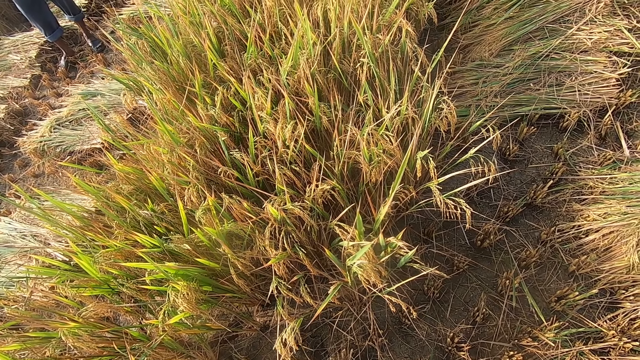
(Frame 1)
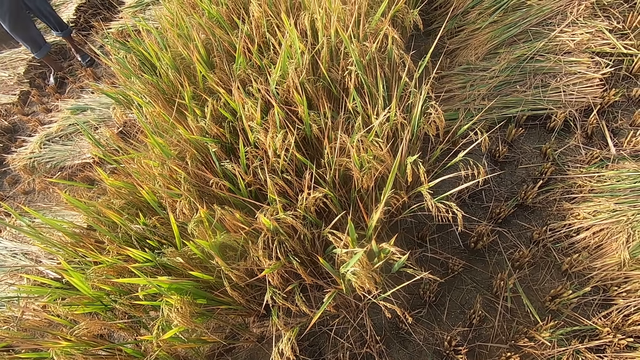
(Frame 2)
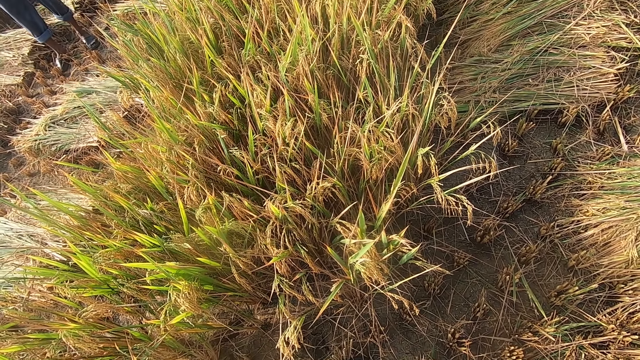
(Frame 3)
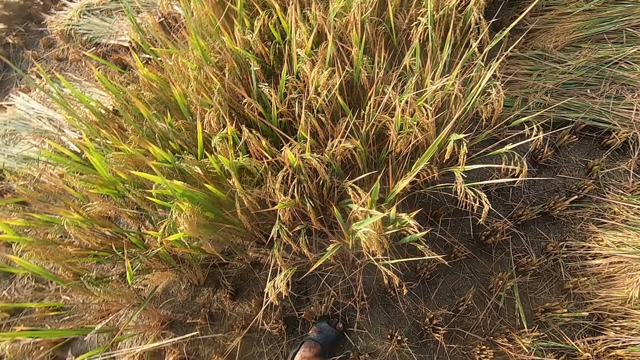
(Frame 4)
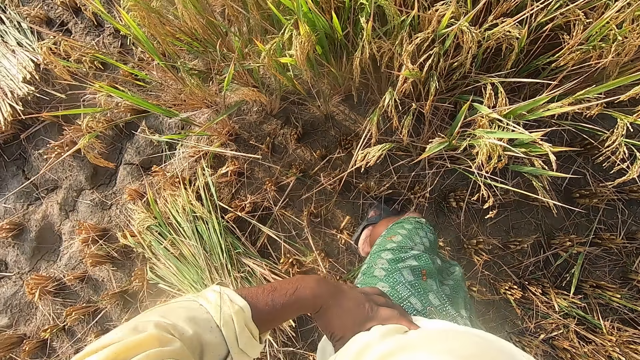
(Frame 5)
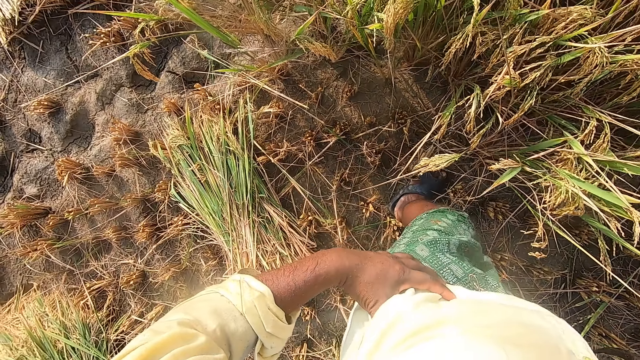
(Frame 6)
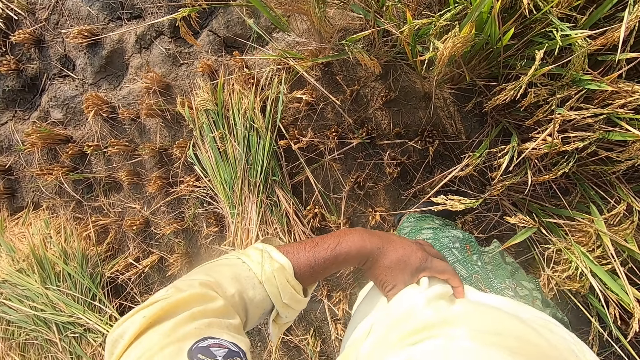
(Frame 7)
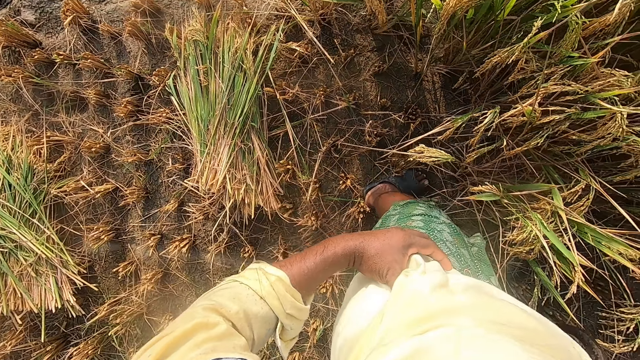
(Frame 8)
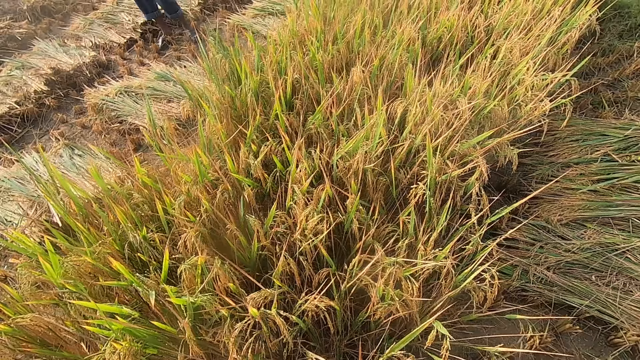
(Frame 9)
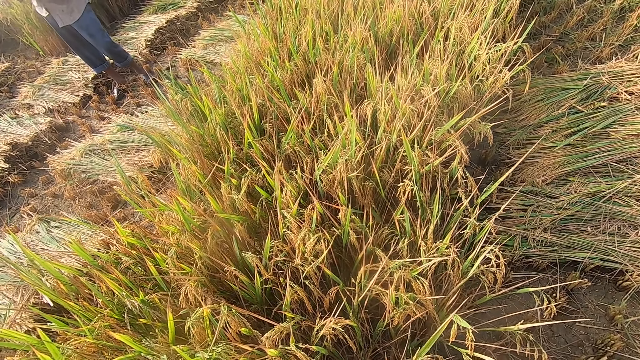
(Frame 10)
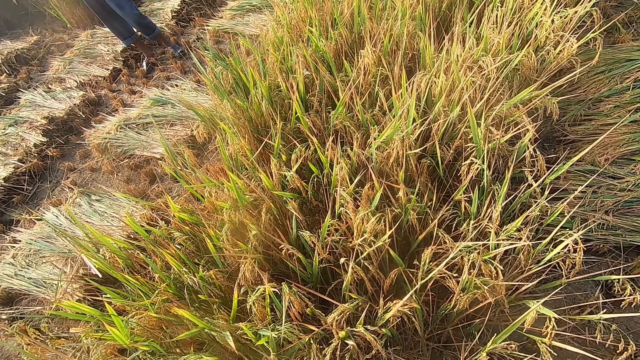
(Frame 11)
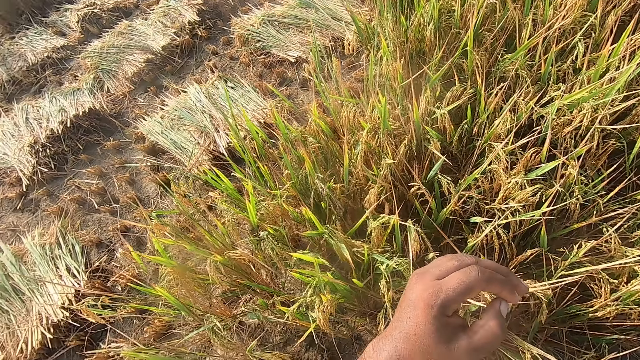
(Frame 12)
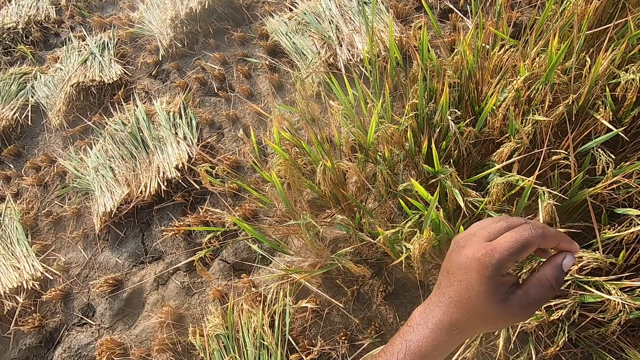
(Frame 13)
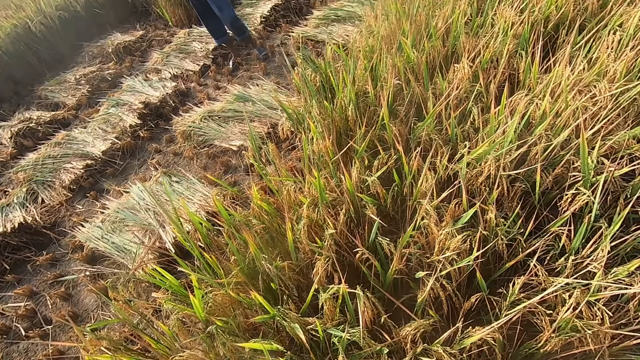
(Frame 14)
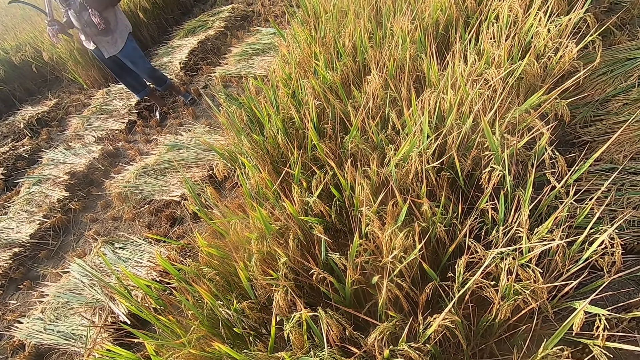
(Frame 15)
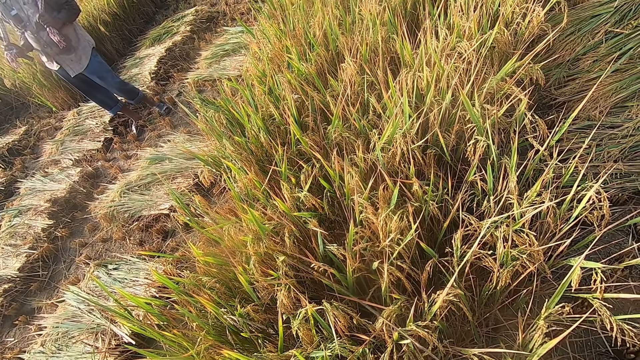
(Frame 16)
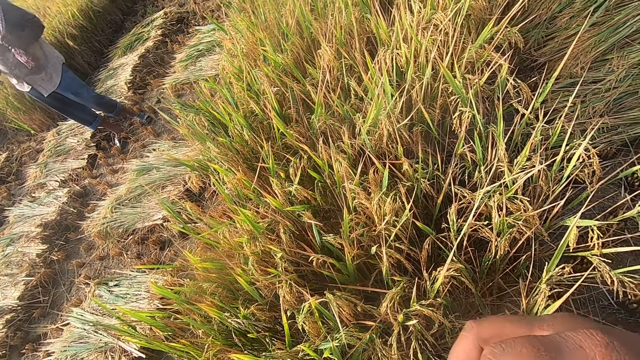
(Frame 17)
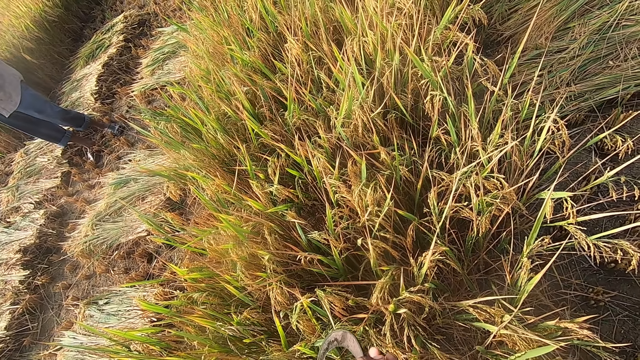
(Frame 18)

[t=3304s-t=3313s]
The camera wearer holds the waist using the left hand.

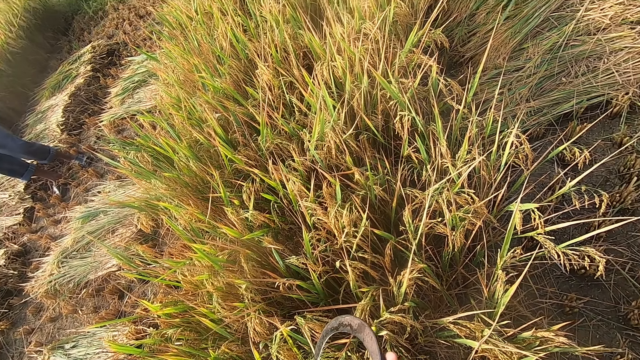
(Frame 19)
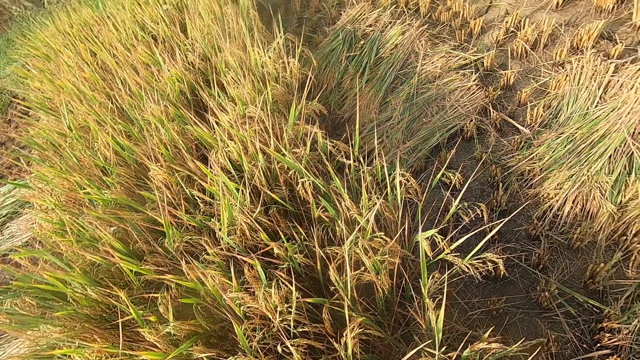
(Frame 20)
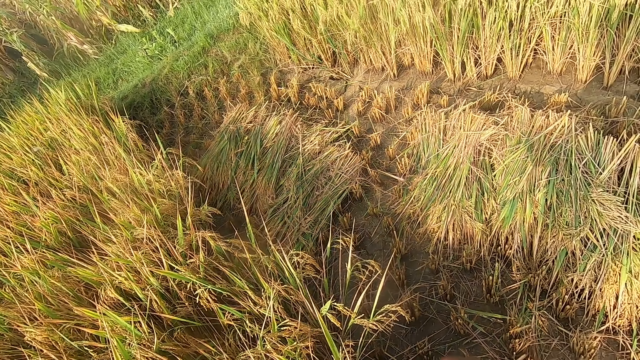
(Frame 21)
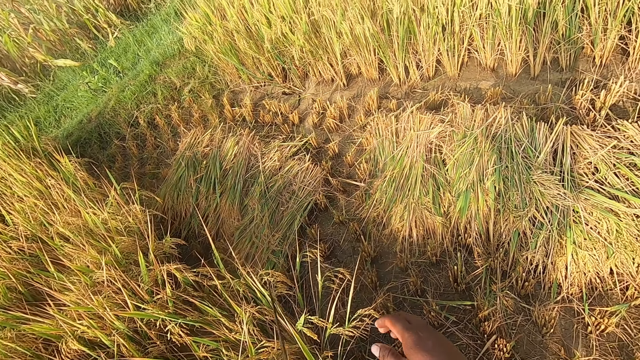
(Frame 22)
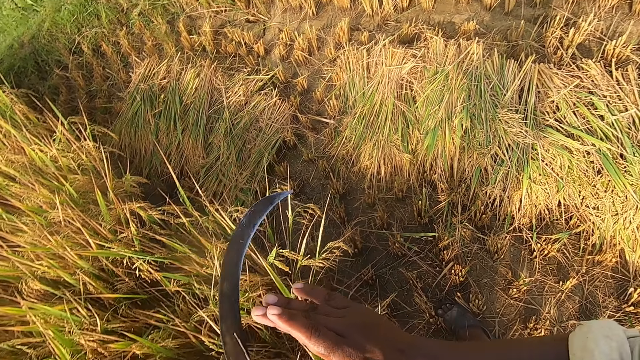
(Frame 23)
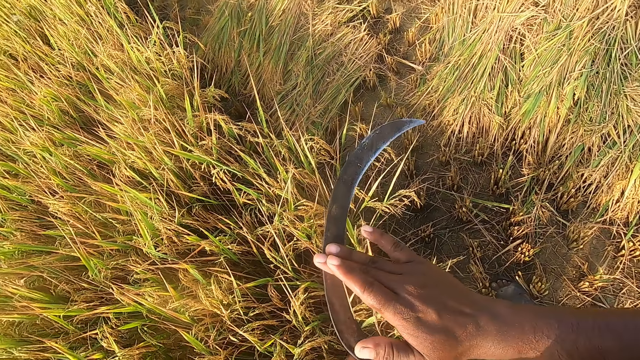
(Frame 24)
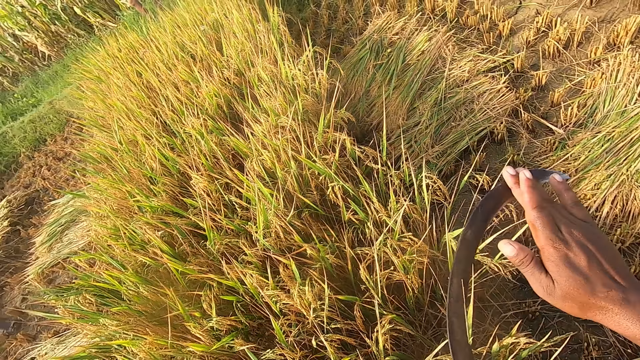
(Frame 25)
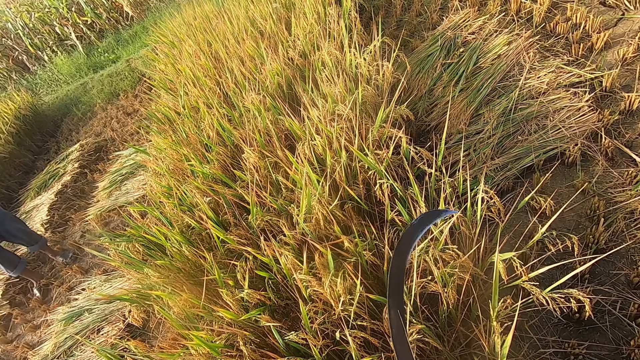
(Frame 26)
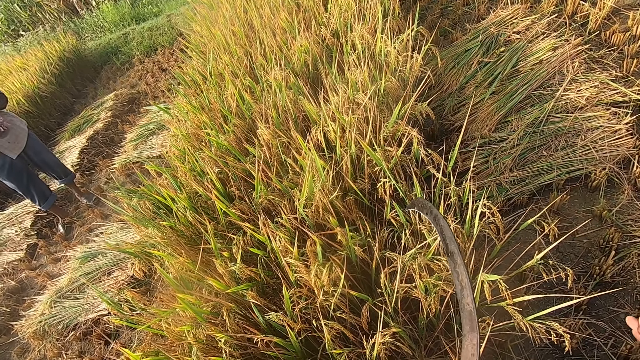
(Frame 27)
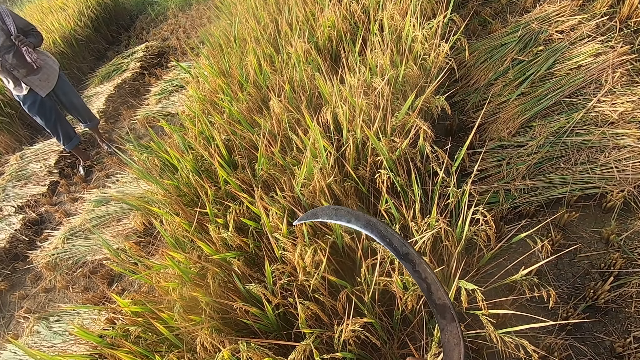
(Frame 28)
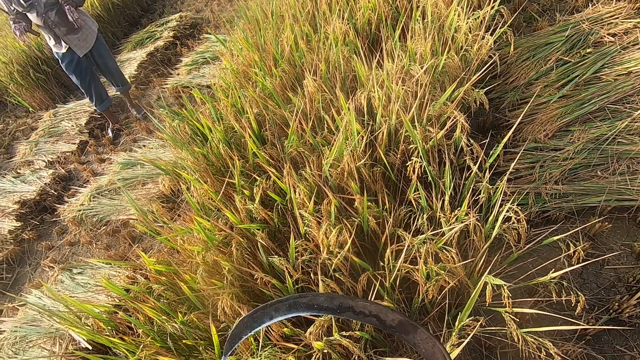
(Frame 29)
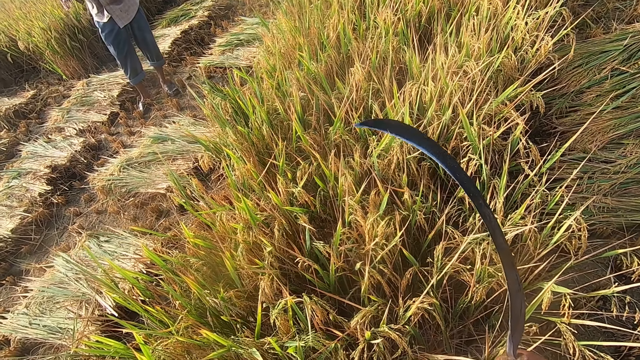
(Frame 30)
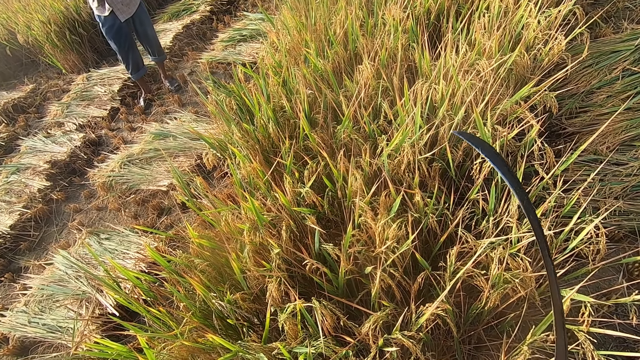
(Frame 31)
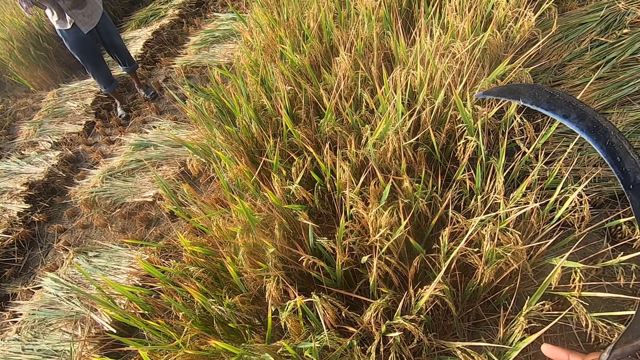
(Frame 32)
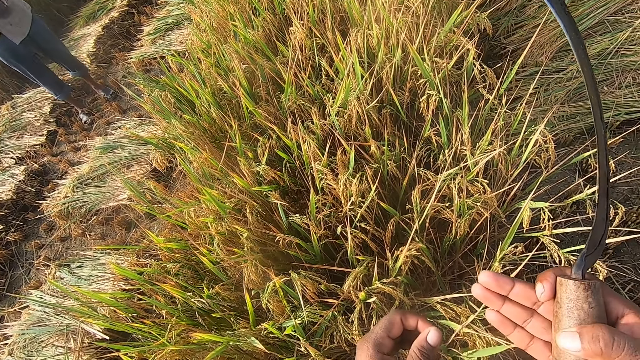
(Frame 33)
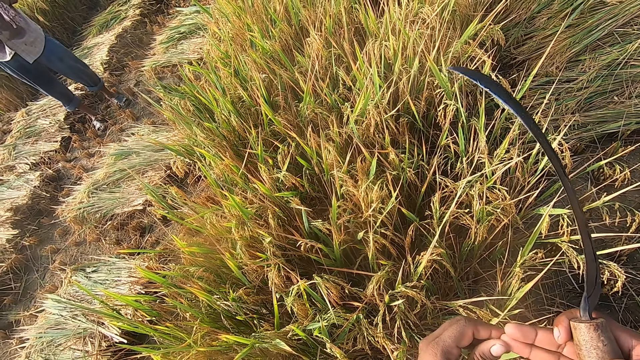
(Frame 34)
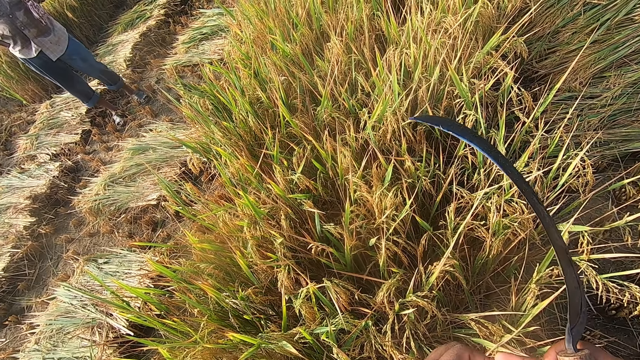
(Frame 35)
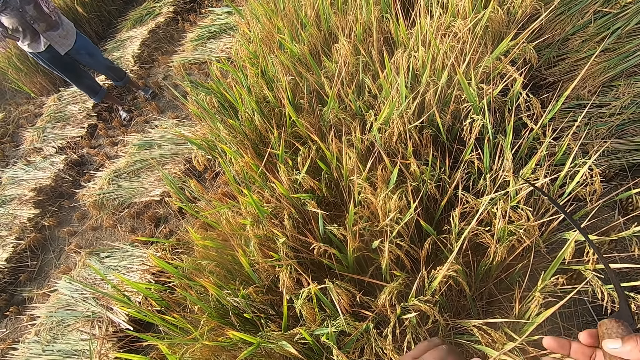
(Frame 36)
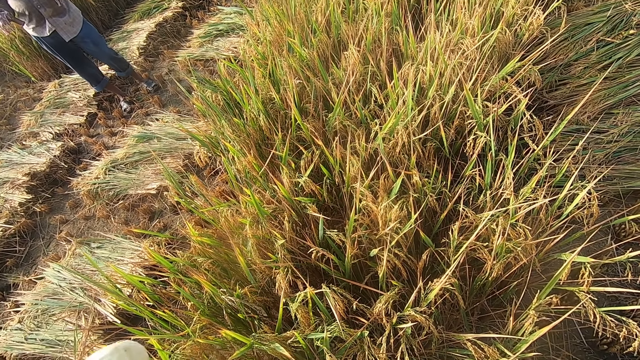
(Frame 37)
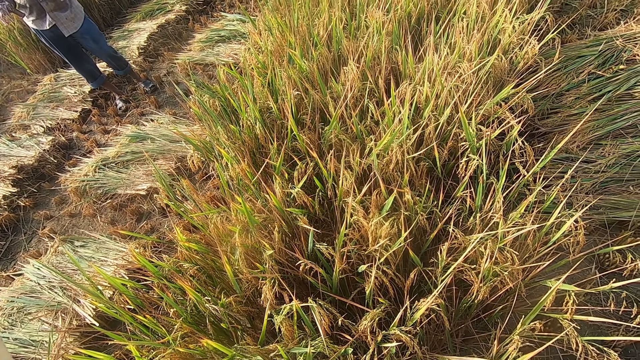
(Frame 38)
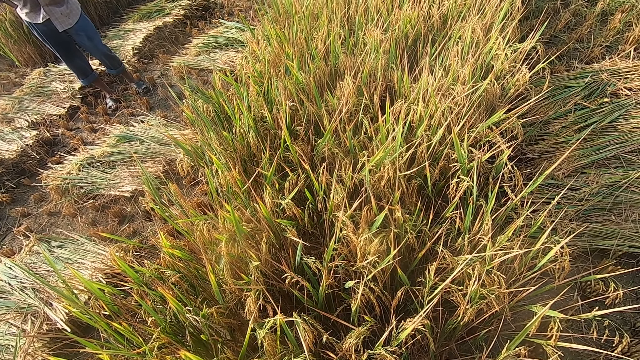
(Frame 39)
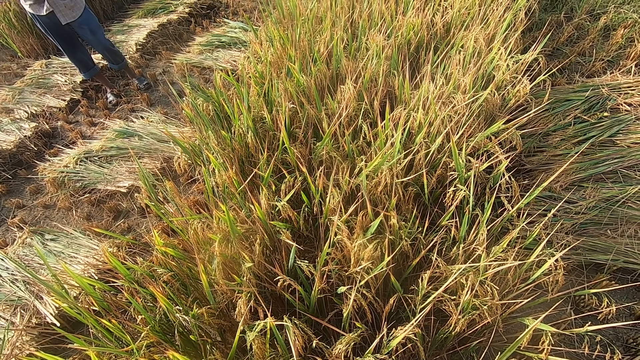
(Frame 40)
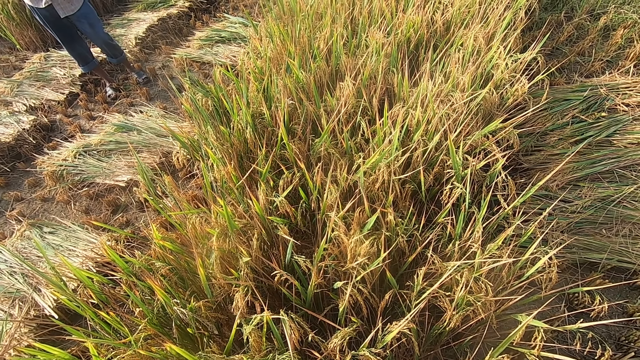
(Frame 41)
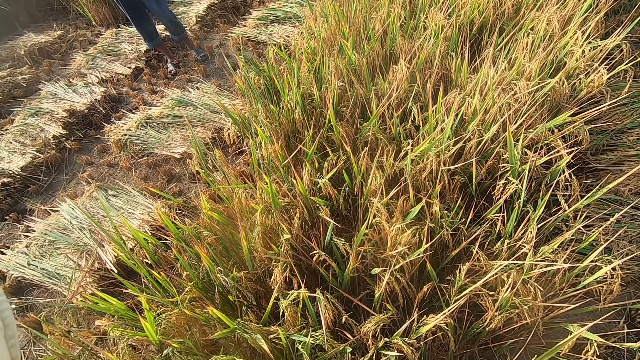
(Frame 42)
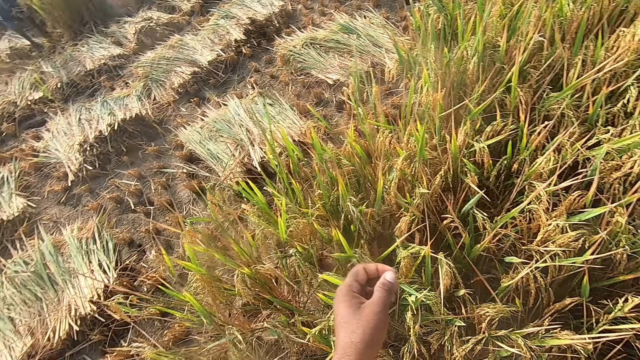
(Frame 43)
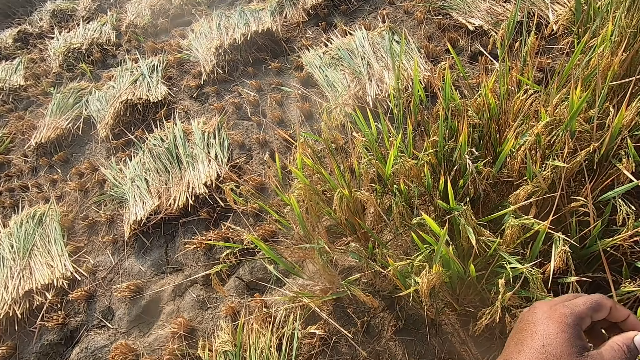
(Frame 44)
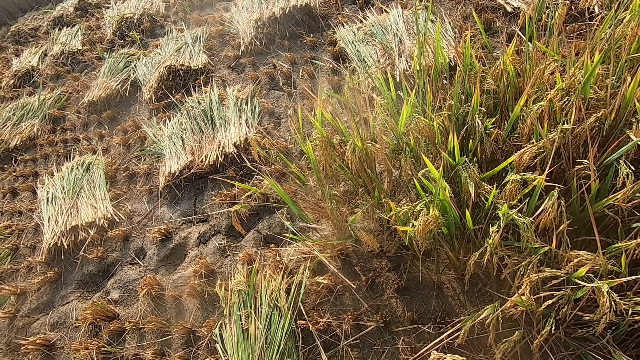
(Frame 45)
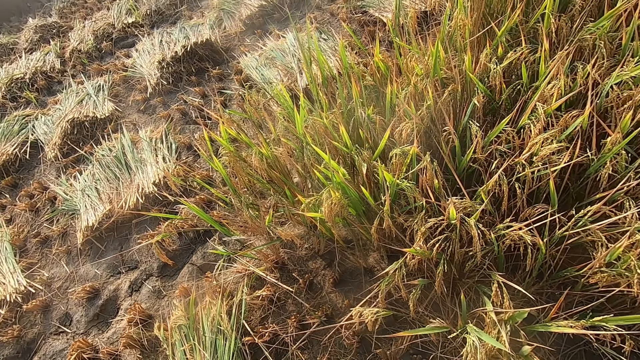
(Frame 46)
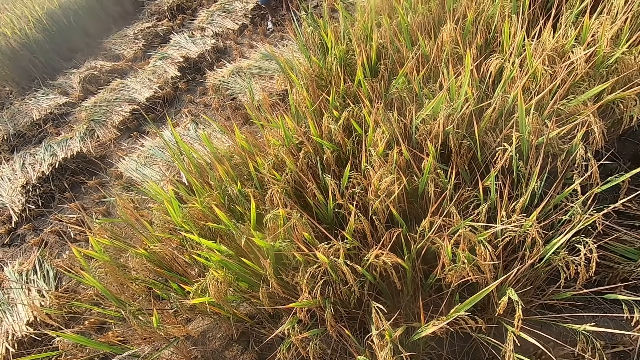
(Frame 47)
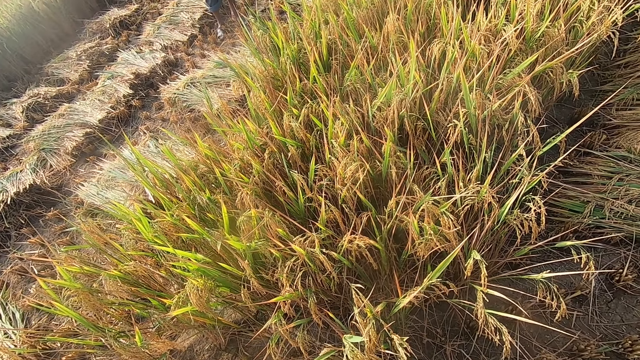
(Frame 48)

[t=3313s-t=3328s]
The camera wearer wipes the sickle using the right hand fingers. They feel the blade of the sickle. They turn the sickle.
